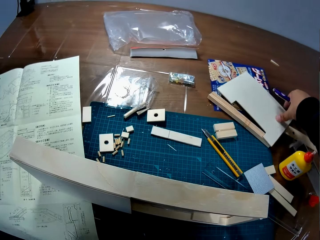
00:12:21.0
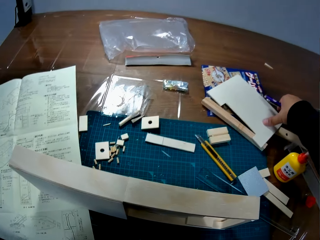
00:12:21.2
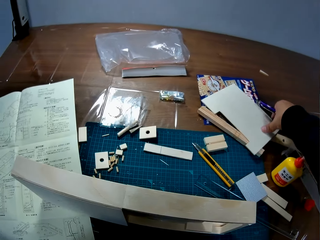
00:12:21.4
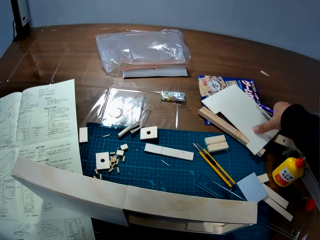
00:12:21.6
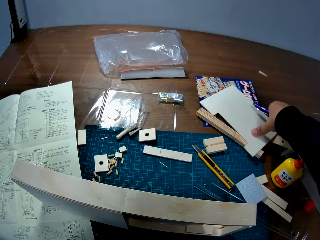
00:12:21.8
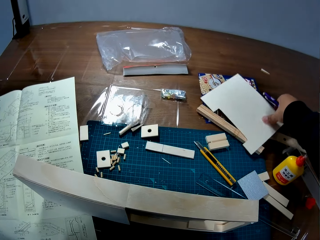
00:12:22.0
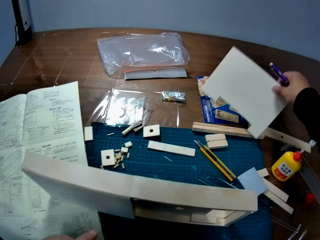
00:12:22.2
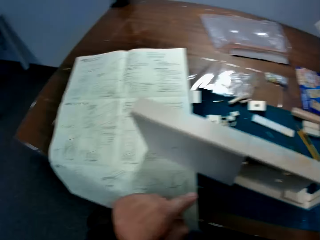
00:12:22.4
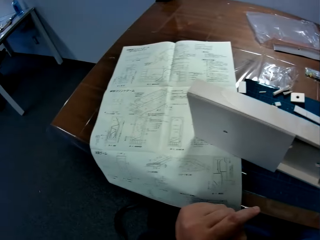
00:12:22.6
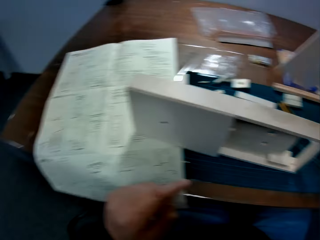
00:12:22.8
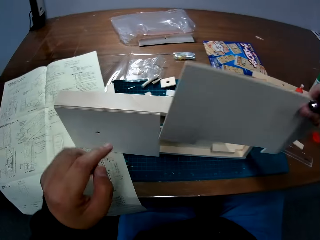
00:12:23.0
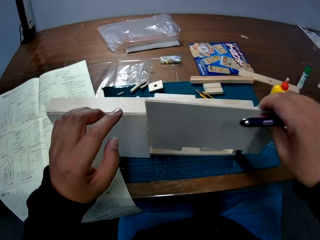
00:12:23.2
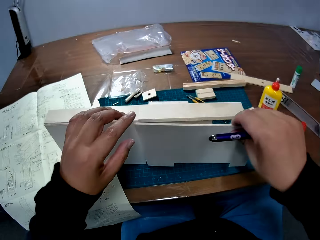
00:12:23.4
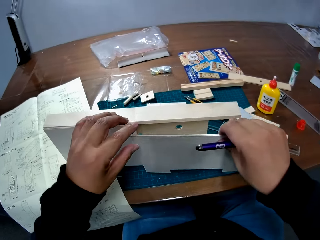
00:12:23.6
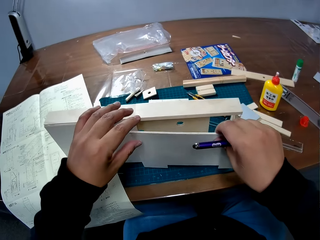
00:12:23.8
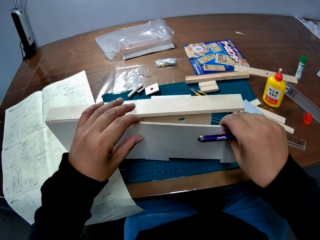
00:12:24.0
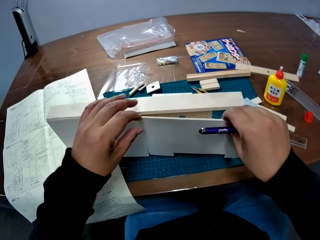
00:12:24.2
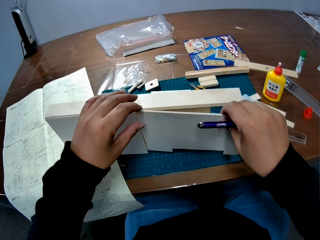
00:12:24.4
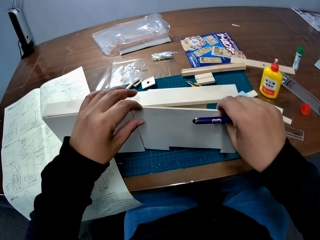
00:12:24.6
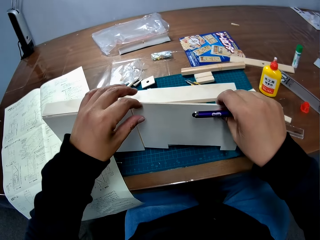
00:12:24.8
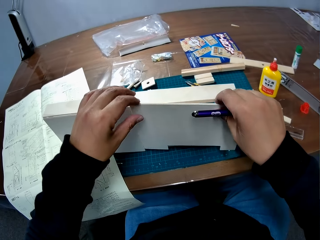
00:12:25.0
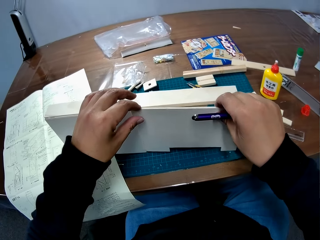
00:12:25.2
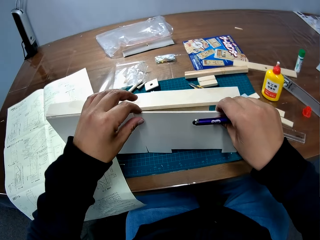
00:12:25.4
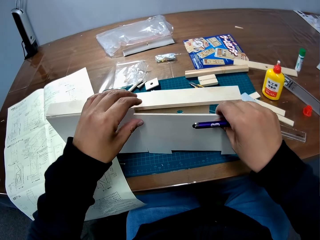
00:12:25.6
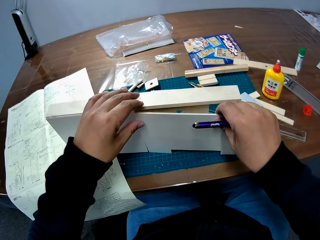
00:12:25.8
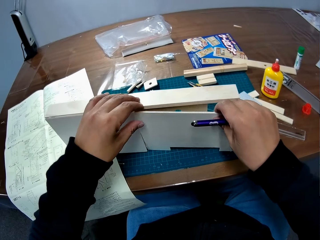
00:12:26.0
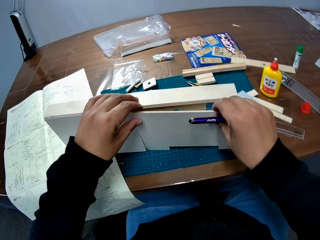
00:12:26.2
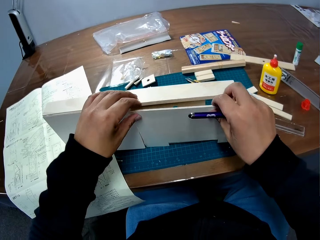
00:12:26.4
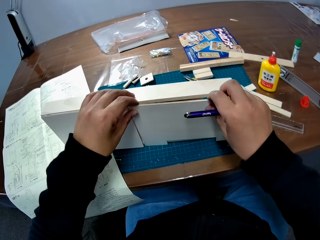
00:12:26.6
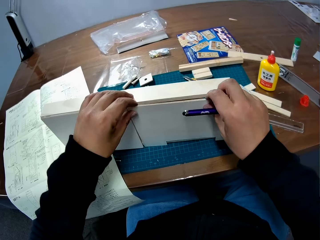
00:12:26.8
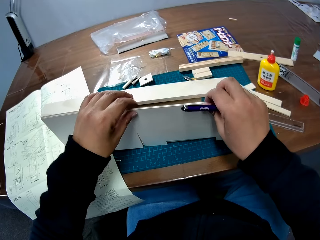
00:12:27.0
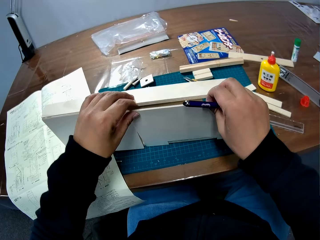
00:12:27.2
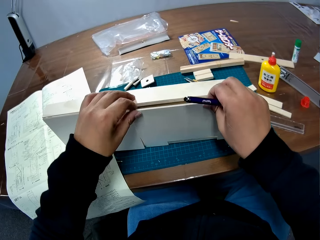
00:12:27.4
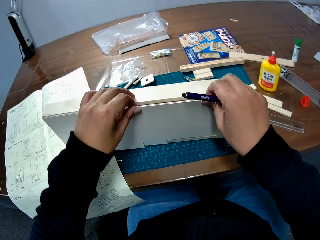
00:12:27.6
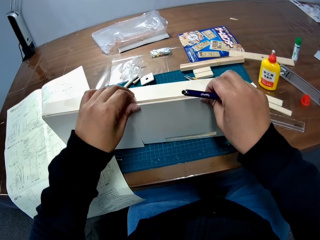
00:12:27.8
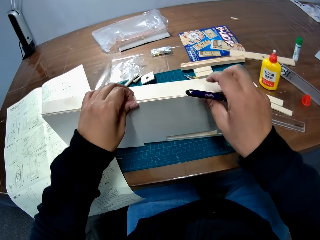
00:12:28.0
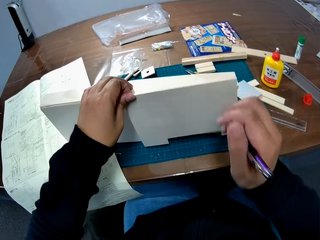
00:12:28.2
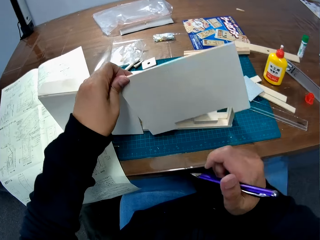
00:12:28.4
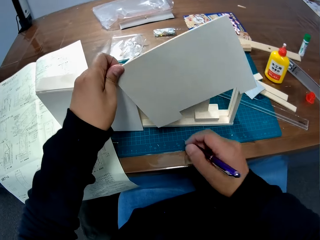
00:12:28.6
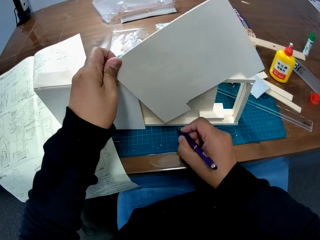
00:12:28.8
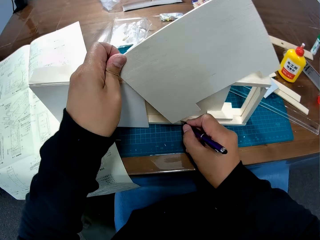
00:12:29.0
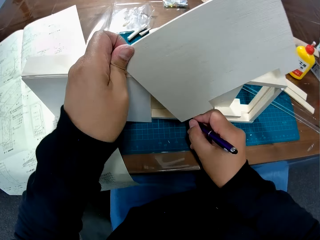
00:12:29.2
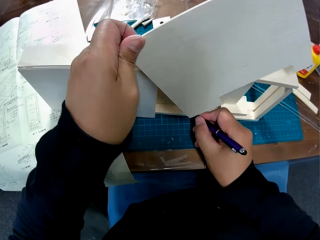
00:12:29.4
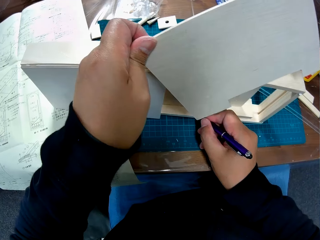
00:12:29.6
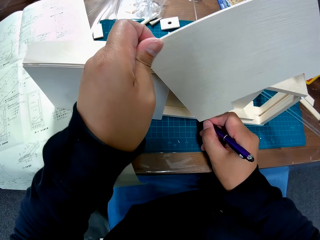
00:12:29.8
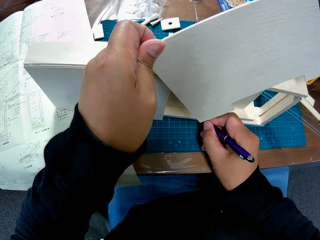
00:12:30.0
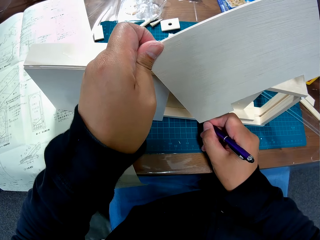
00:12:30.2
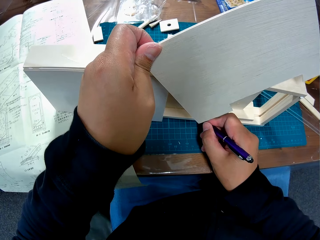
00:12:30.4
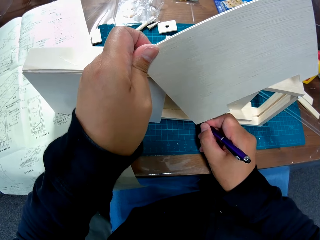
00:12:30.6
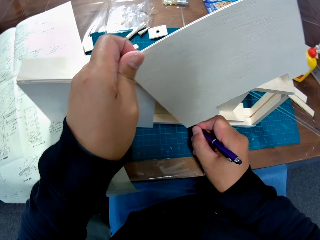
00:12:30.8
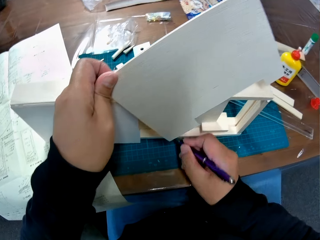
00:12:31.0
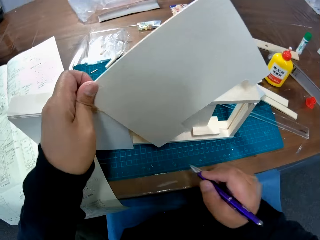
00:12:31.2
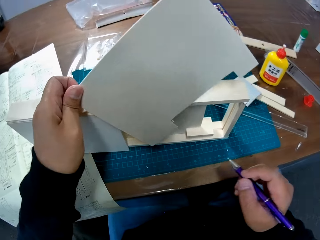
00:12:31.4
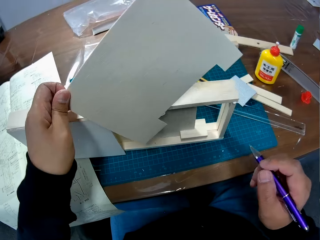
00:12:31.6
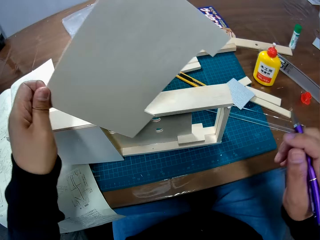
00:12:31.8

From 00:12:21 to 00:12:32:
The camera wearer takes the wood sheet from the table. They cover the box with the wood sheet. They mark the box with the pen.

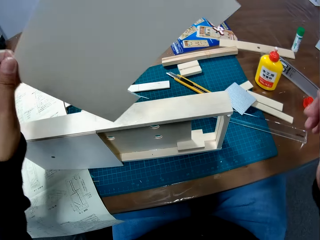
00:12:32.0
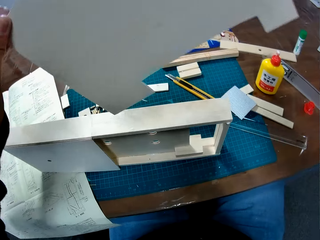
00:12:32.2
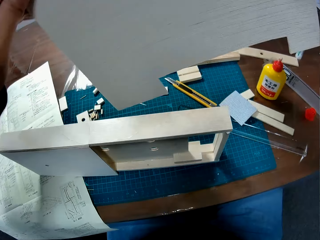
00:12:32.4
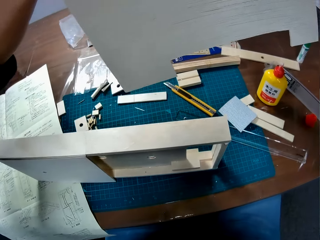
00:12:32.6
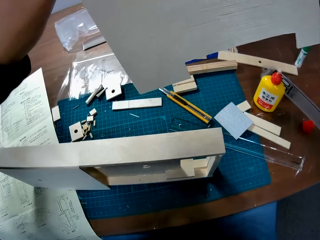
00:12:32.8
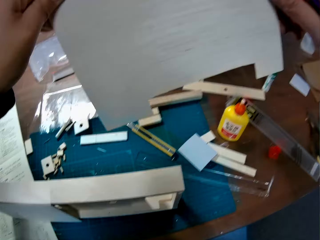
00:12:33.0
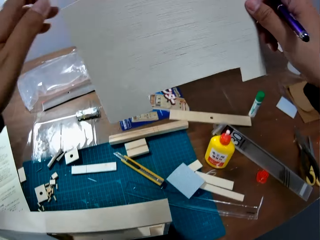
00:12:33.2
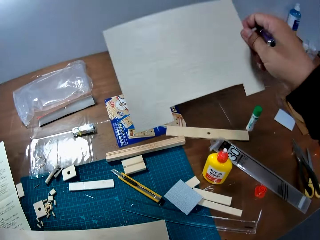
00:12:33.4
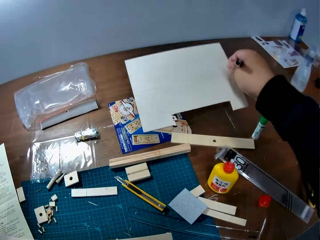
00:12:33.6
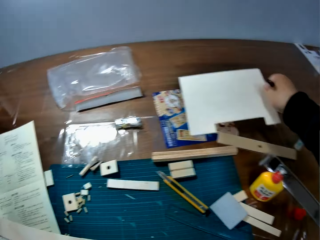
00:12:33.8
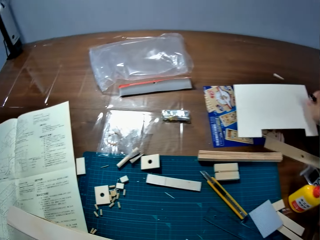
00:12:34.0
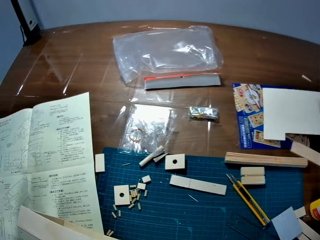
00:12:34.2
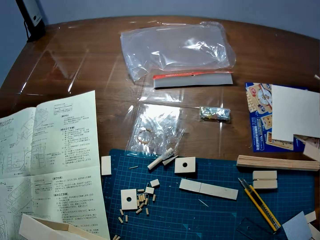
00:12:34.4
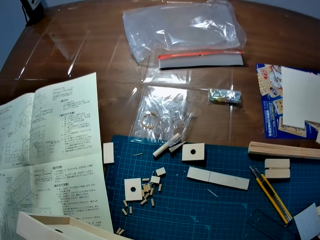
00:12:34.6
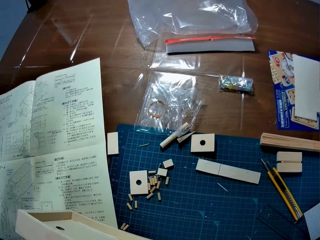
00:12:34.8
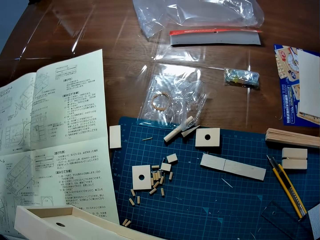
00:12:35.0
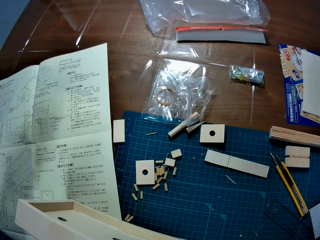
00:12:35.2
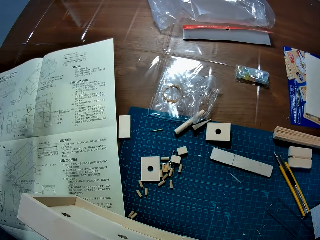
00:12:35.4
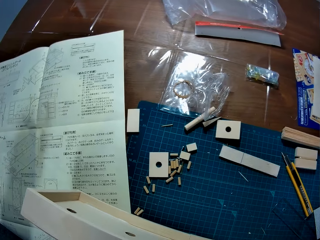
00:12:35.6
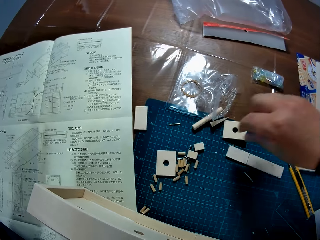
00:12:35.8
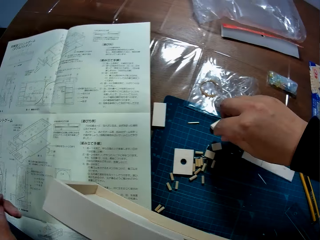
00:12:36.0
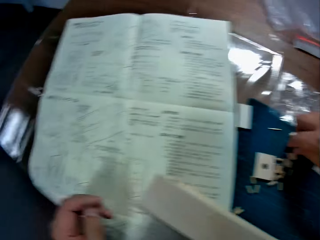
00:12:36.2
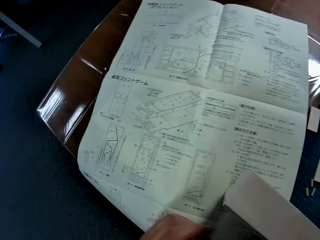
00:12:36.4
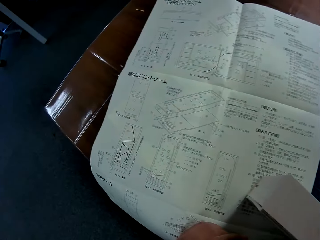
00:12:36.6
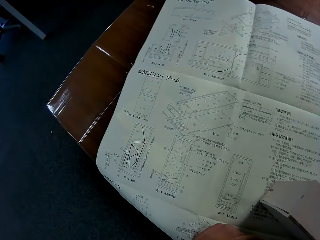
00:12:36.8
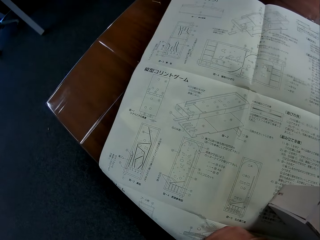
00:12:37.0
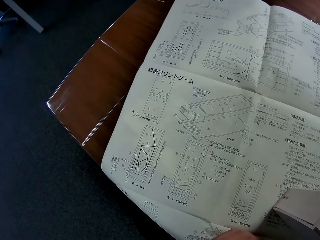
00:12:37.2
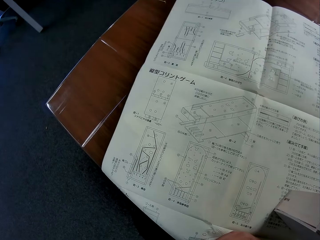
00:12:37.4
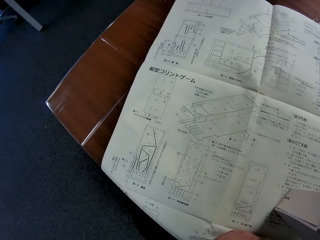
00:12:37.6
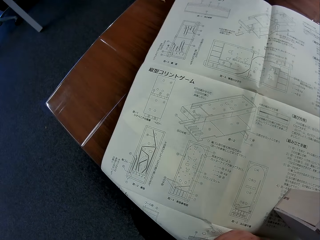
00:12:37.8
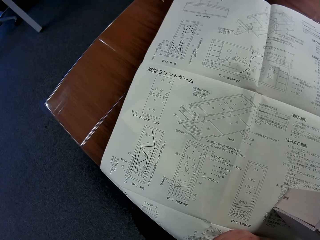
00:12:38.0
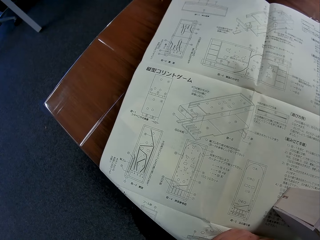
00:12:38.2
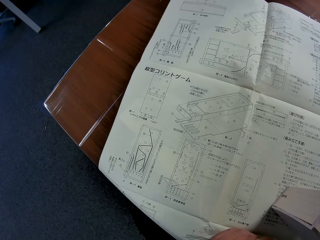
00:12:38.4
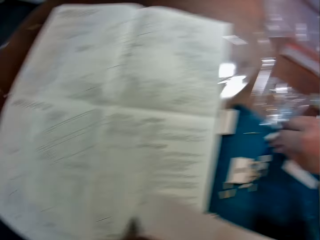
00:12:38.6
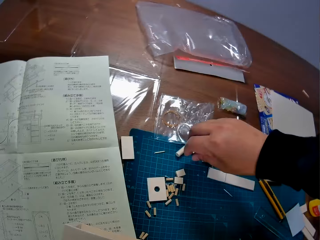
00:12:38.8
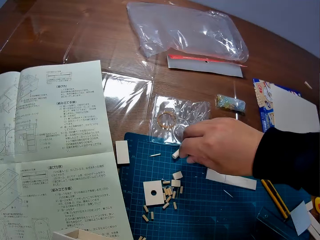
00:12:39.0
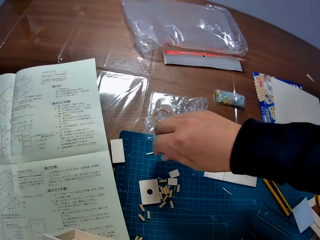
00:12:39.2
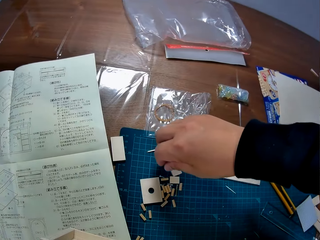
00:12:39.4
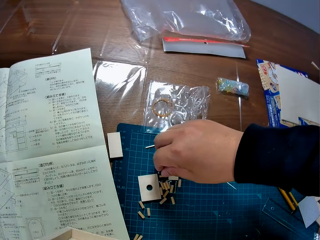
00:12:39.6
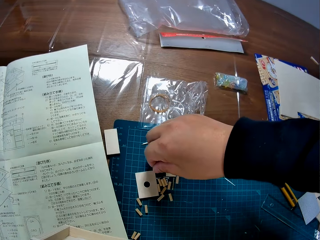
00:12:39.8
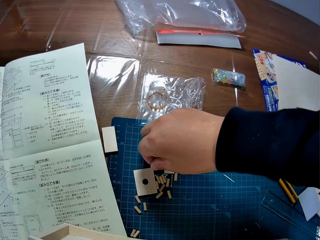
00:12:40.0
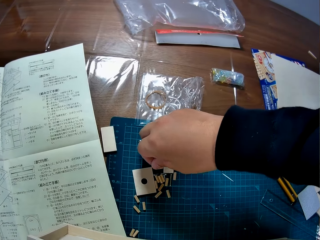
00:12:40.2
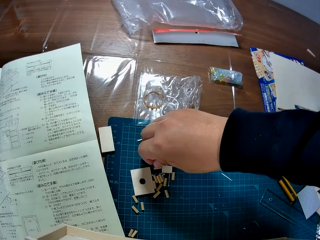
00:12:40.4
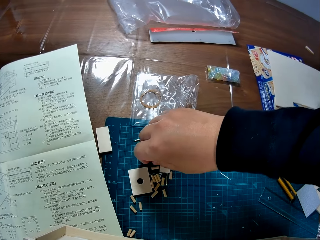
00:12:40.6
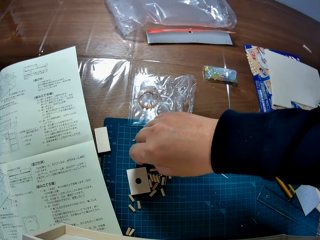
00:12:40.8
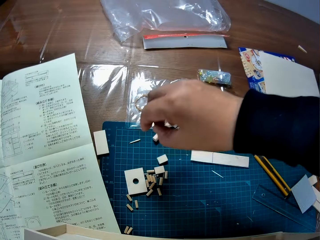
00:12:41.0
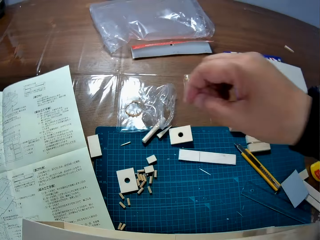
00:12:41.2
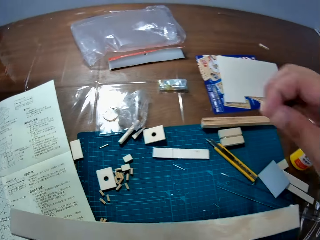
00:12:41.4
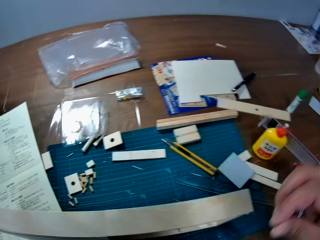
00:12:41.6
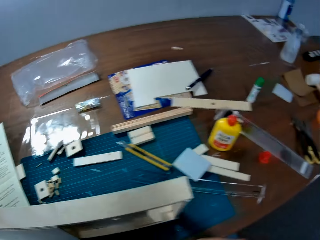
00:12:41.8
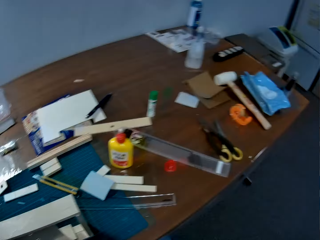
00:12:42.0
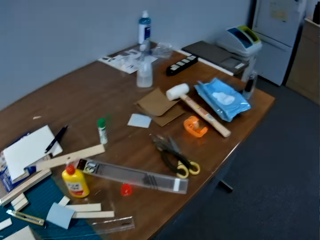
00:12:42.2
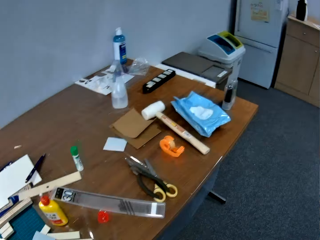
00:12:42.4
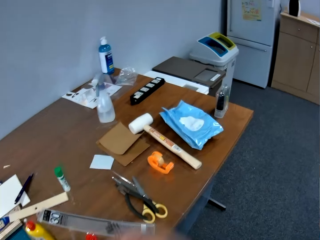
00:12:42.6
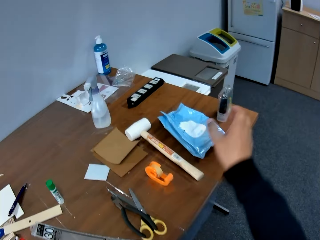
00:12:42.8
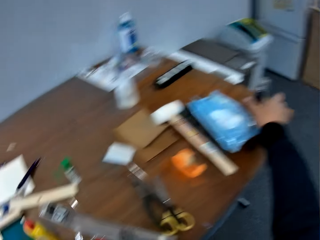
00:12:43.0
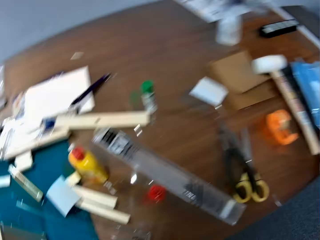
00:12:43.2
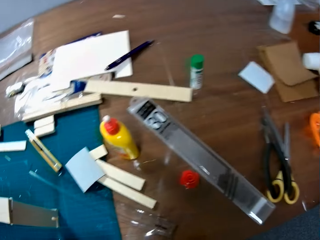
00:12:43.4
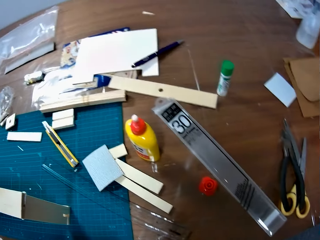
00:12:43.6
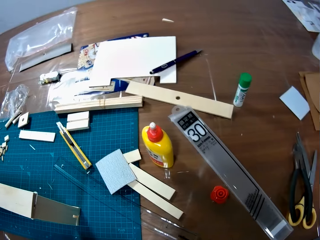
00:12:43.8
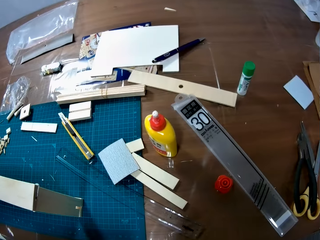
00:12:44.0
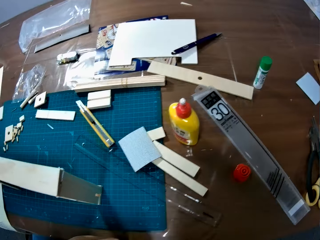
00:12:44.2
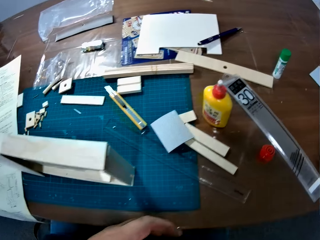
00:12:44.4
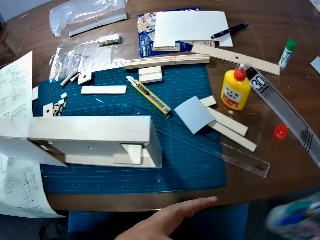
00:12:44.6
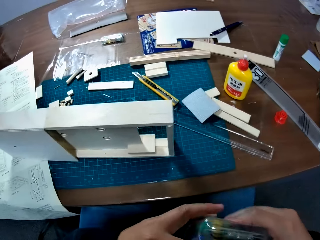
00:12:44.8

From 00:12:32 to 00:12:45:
The camera wearer places the wood sheet on the table. They pick up a wood piece from the table. They change direction. They study the manual sheet. They drop the wood piece on the table. They pick up a screw from the table. They hold and drop a tiny laser. They take a tool kit from the table.
